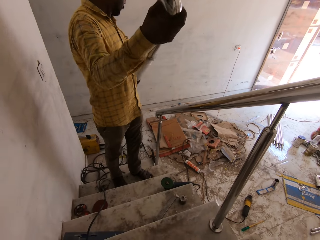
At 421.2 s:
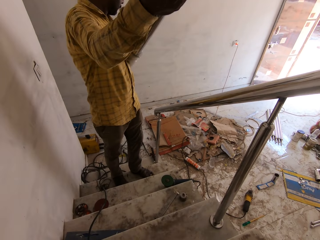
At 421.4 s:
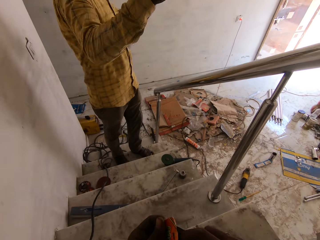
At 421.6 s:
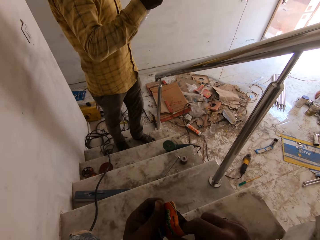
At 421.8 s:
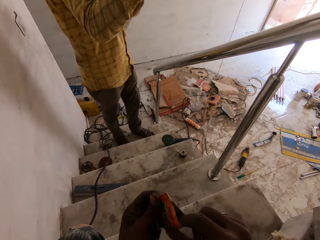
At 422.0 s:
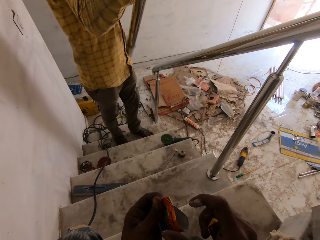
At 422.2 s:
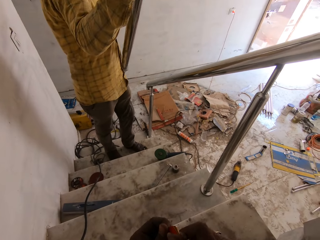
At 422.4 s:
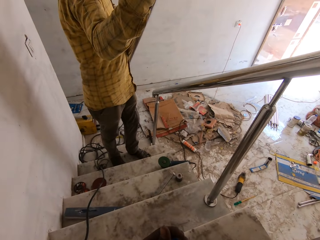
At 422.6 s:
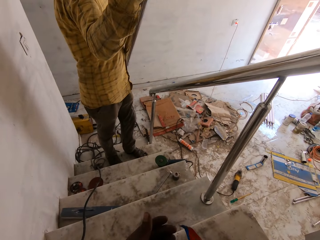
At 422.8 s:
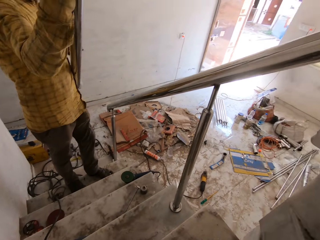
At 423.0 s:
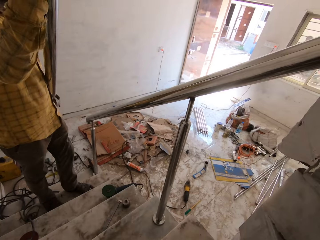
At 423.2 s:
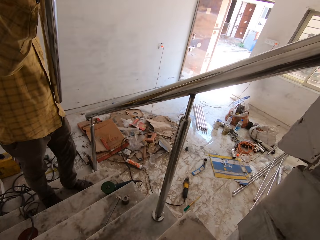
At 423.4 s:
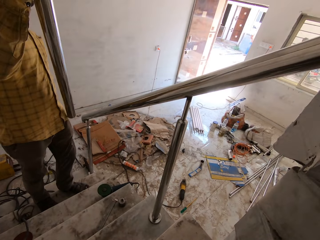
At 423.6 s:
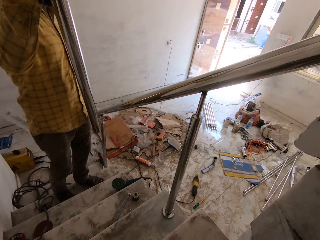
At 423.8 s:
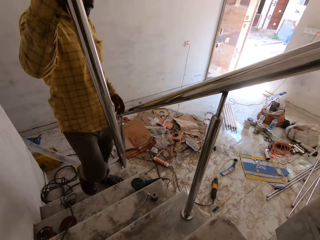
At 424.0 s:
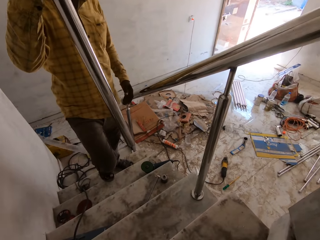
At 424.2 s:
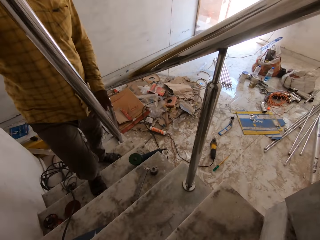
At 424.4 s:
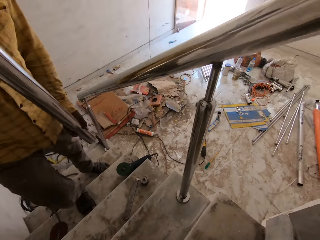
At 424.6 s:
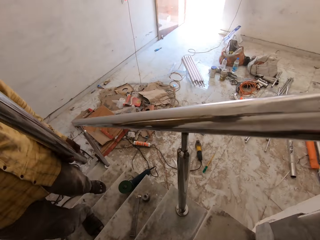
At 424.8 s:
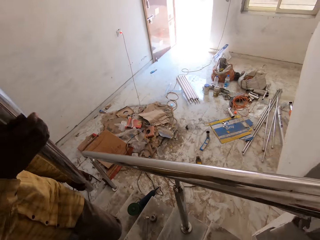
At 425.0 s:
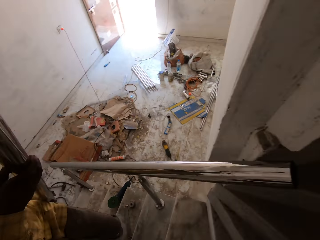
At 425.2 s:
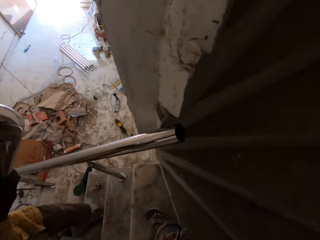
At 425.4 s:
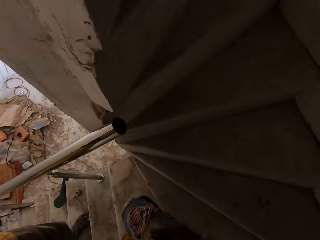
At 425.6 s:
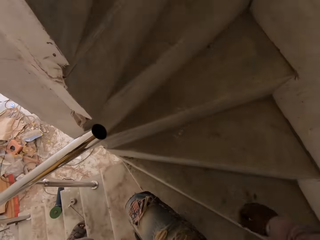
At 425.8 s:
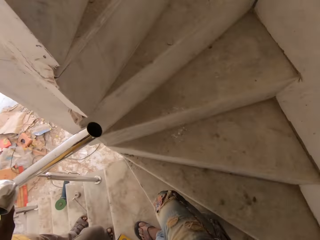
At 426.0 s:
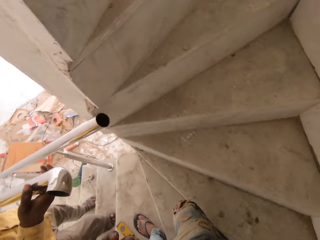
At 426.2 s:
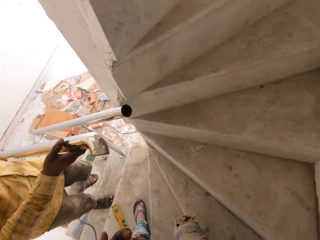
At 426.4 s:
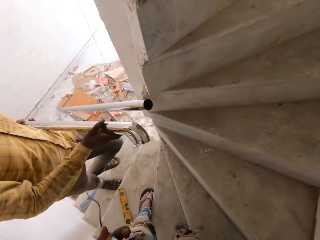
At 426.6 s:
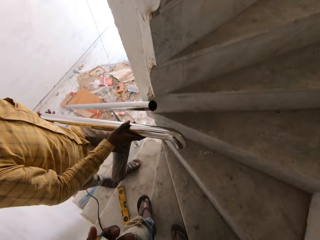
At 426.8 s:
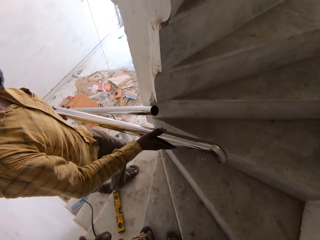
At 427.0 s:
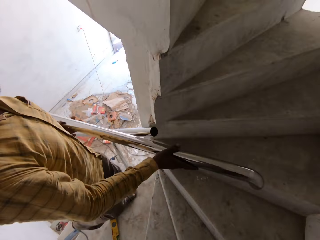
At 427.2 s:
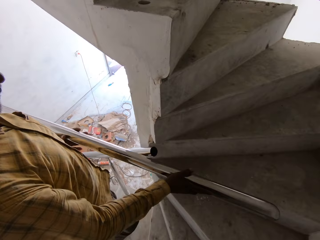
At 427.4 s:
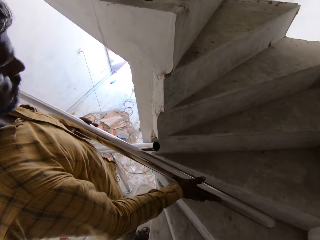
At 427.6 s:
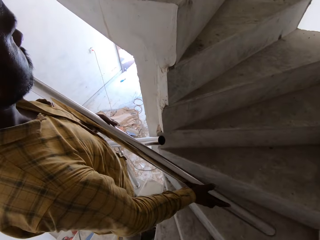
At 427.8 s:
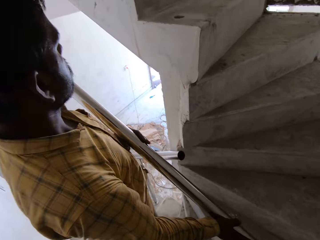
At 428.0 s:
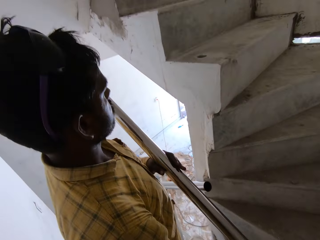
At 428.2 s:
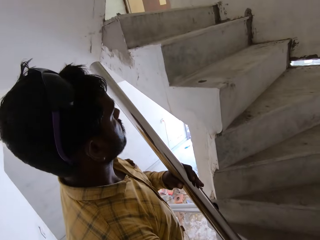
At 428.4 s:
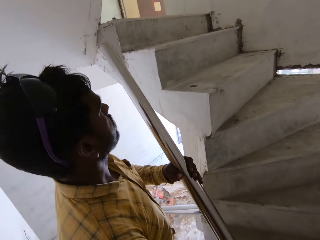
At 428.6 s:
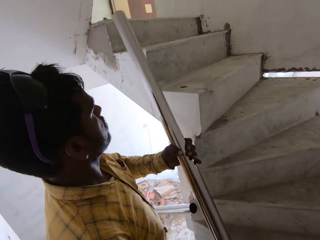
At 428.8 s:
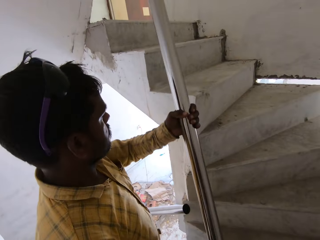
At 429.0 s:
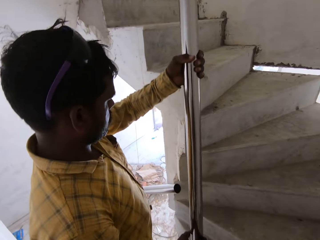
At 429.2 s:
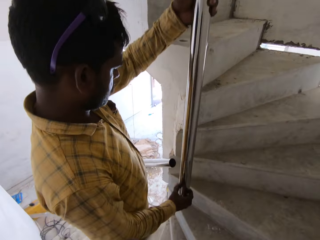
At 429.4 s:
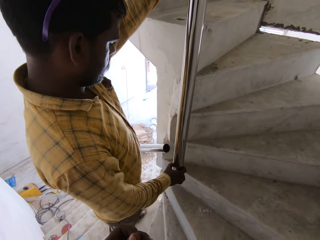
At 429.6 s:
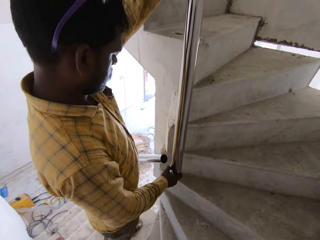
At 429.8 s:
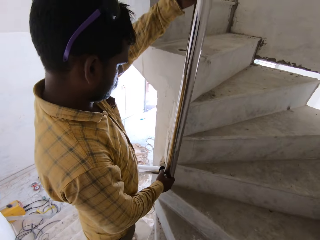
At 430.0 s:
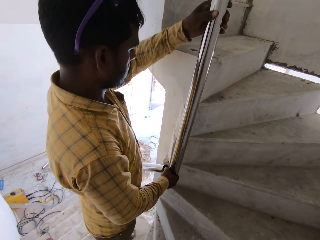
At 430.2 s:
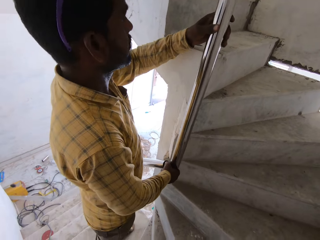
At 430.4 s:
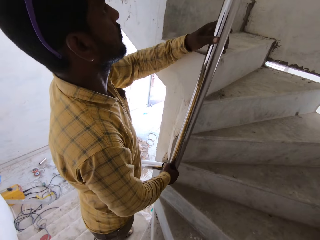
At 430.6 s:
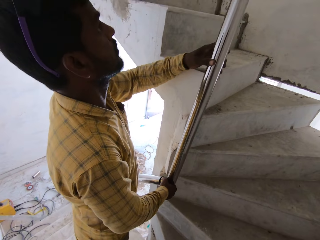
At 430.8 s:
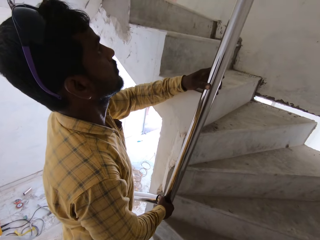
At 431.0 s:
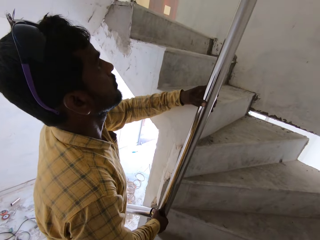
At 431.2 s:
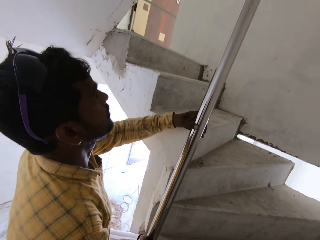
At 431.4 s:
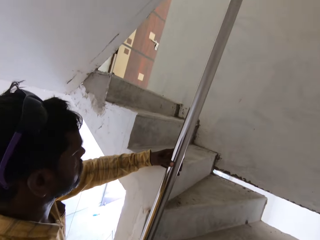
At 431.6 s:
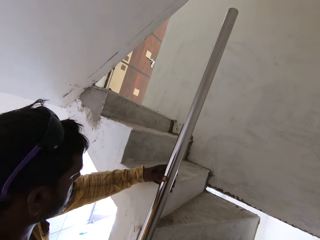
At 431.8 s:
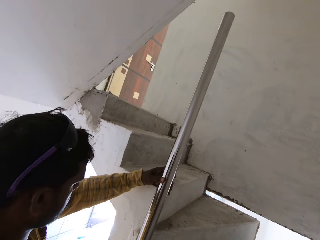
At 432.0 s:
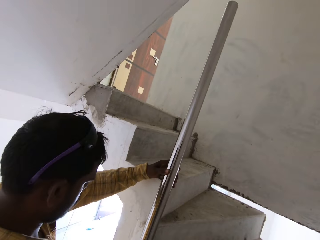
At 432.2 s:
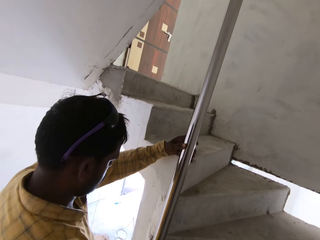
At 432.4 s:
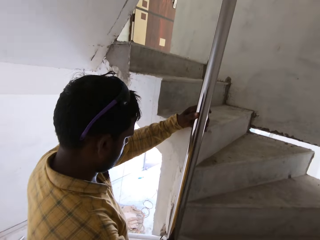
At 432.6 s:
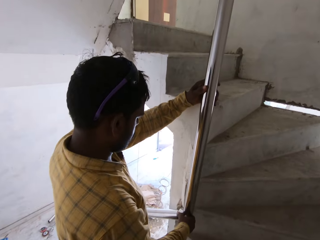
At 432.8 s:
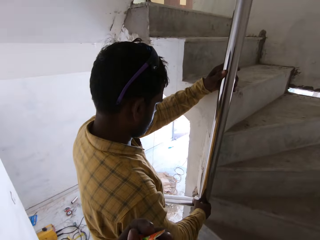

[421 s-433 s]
The man removes a wrap on the rail with his left hand. The camera wearer shakes the pack of snacks in his right hand. He moves and looks around.

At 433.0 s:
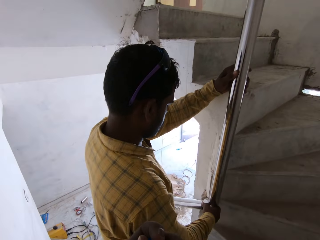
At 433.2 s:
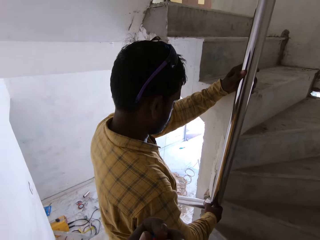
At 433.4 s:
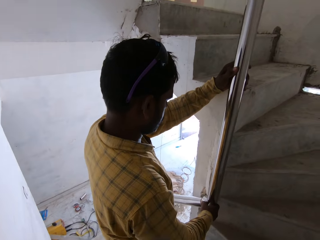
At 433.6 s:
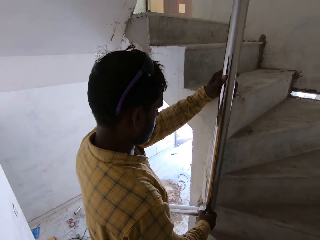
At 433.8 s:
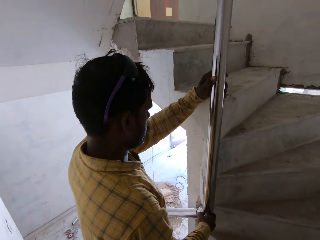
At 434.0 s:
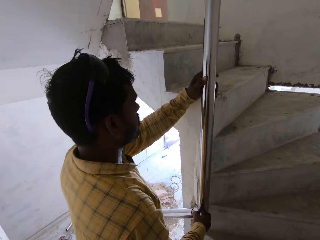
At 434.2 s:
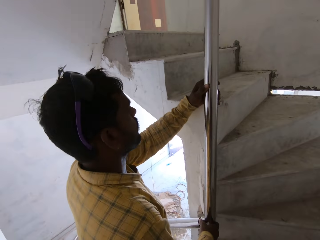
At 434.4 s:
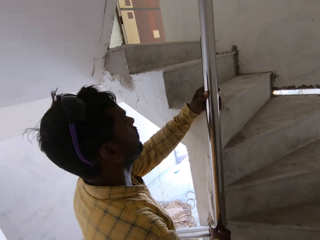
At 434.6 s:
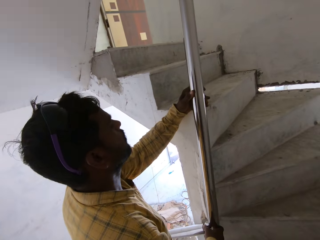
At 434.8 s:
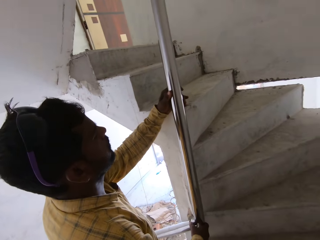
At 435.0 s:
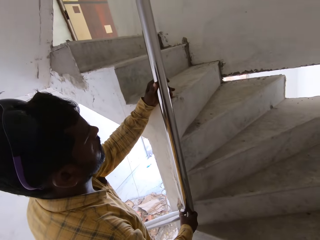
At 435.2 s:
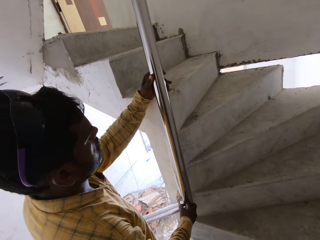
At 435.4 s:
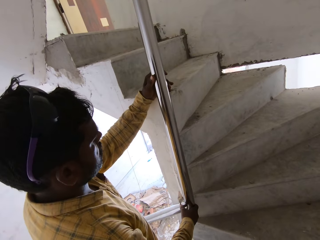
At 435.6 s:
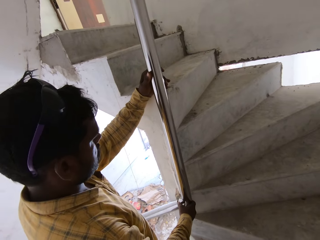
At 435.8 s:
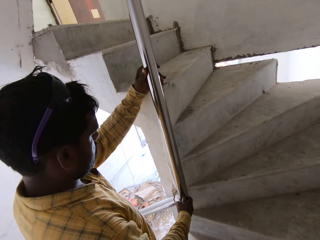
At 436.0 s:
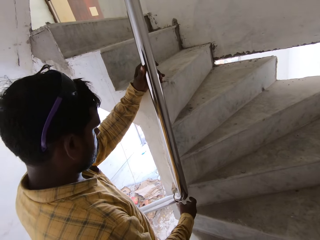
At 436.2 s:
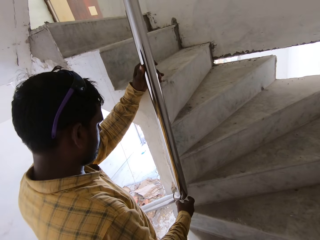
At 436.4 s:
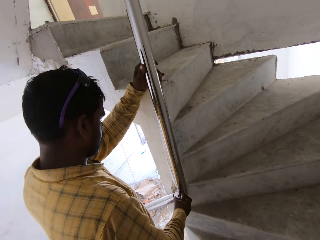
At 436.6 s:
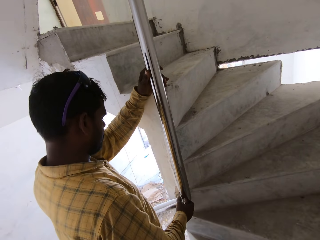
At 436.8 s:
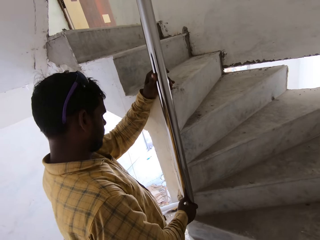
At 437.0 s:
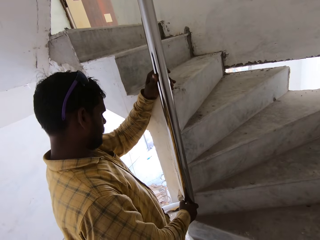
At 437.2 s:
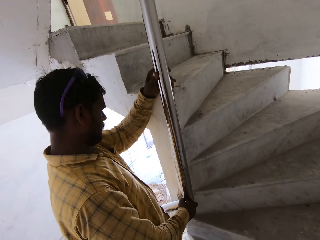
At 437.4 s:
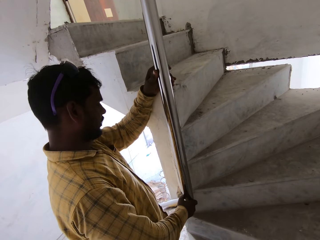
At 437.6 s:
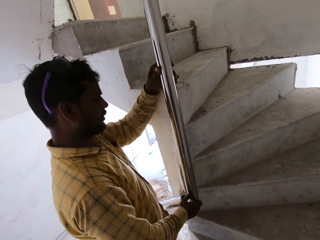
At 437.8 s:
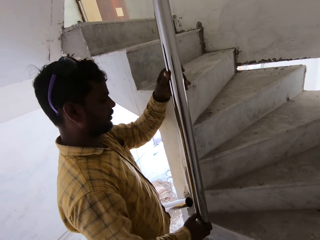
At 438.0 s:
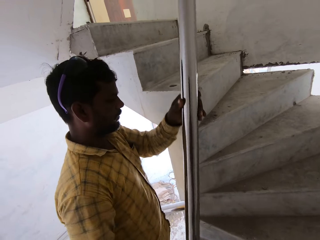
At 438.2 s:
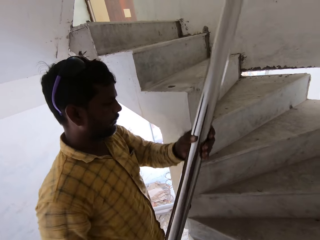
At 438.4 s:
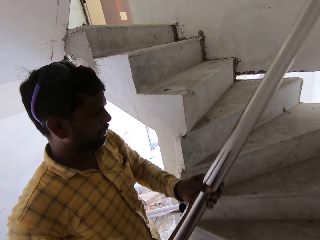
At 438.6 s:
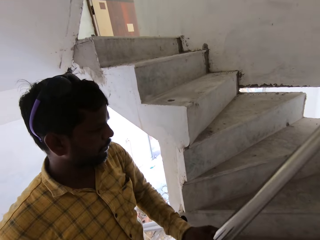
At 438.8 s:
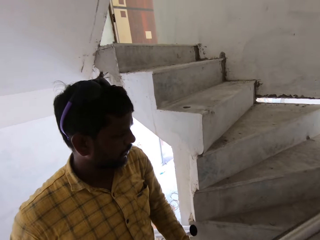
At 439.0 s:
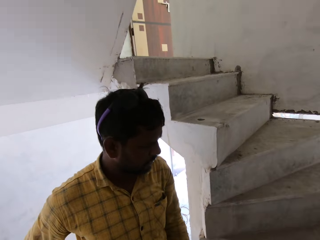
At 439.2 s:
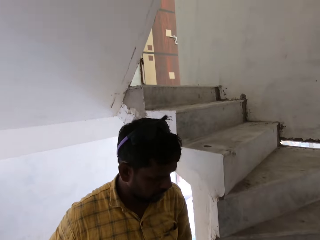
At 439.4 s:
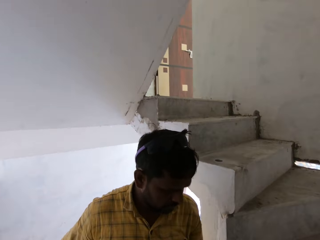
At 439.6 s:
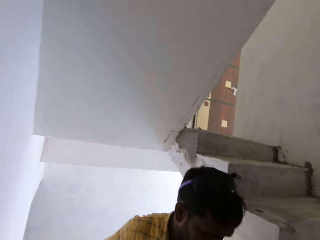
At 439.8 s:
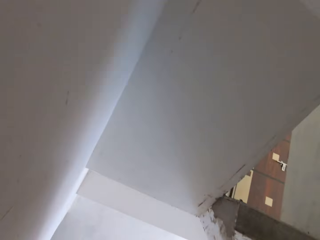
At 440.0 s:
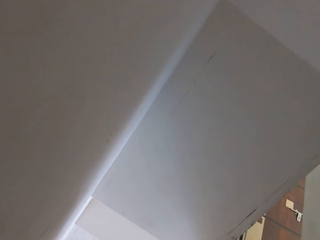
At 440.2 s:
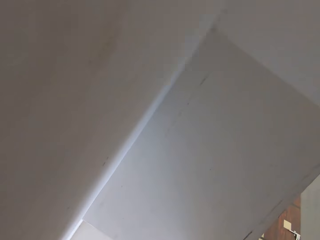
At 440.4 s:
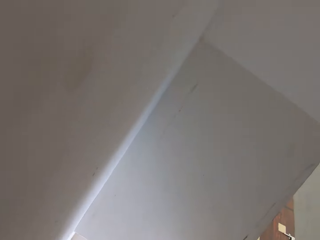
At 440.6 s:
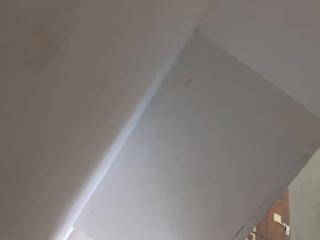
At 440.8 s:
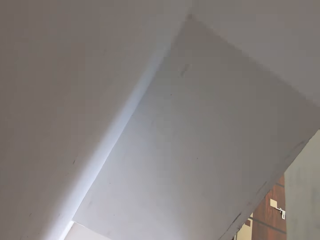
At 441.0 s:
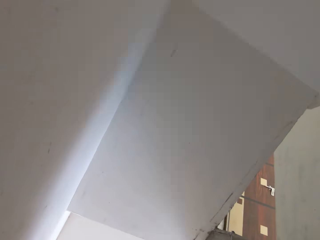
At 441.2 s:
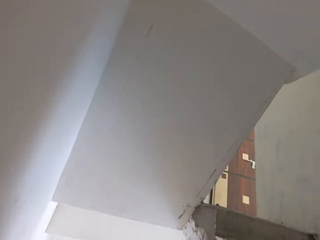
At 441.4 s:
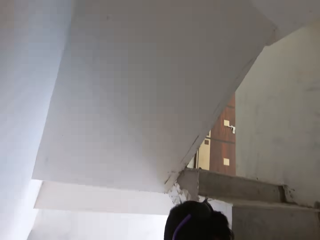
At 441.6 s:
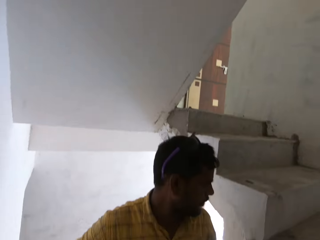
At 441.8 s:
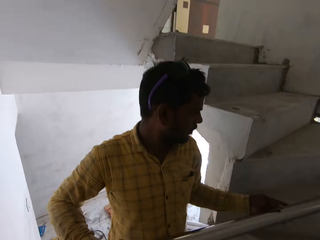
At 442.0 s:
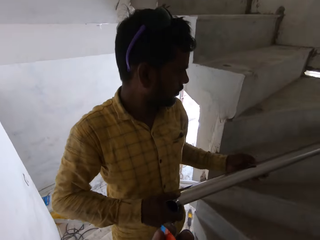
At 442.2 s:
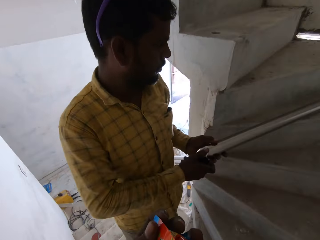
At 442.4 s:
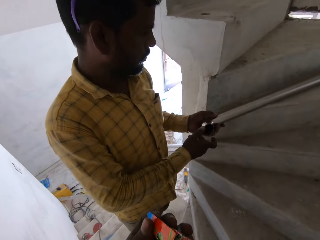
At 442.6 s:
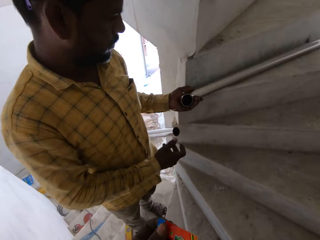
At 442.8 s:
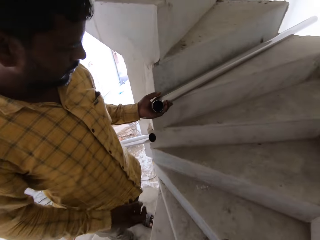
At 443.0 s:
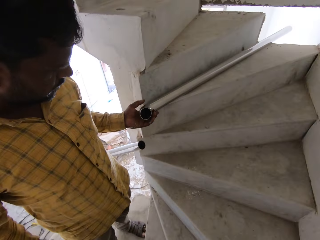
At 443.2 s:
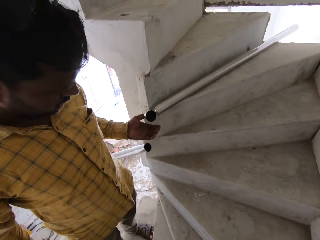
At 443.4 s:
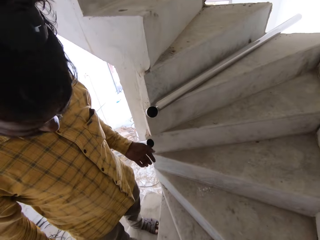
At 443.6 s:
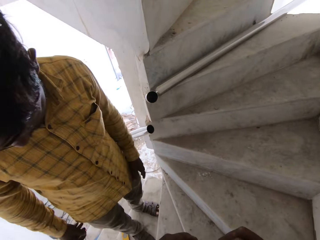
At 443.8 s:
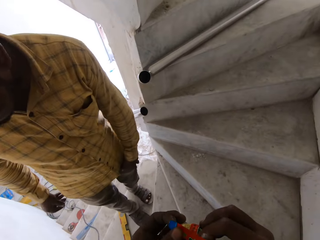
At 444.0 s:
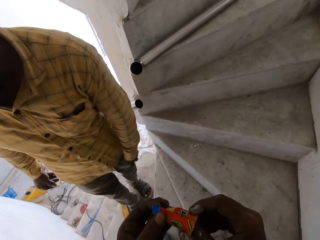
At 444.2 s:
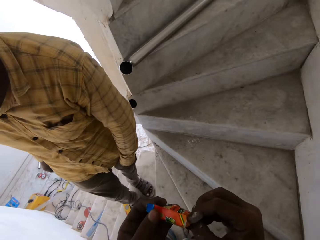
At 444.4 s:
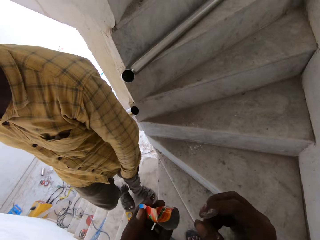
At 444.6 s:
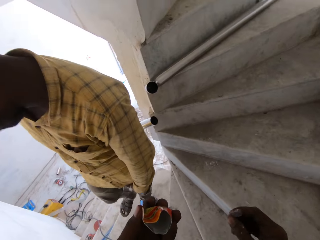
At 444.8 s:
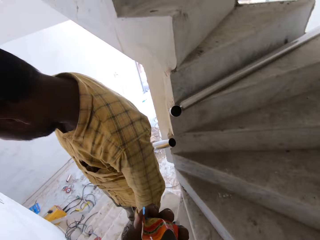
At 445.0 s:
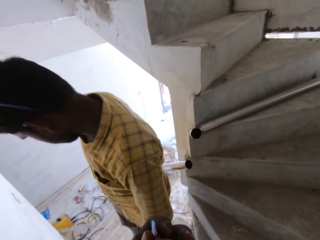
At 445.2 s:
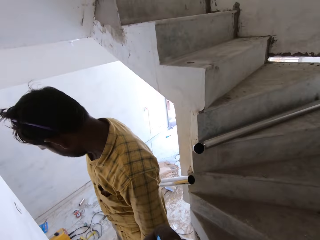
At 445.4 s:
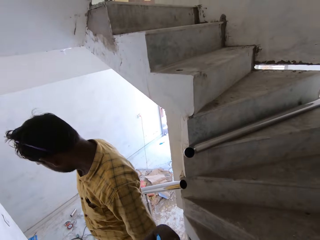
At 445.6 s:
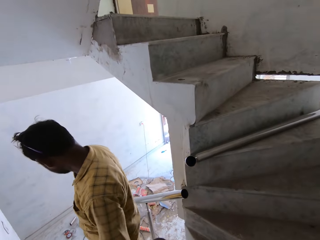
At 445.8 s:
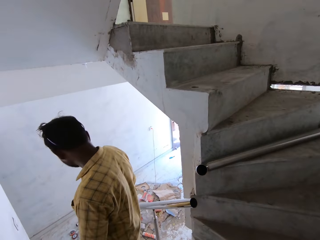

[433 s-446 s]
The man removes the rail with his hands and places the rail on the stair with his left hand. The camera wearer holds the pack of snacks with his hands. He pours the snacks from the pack into his mouth with his left hand.
